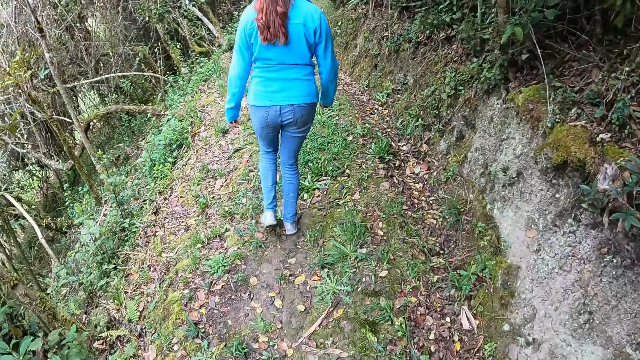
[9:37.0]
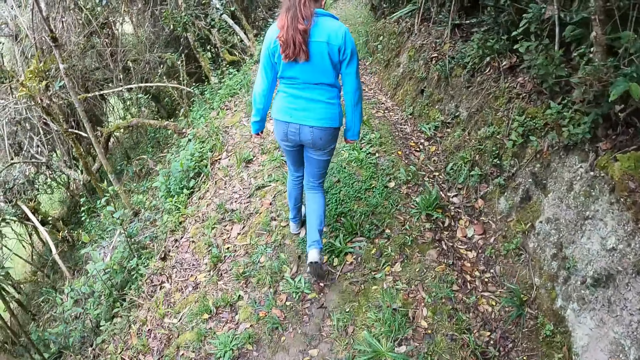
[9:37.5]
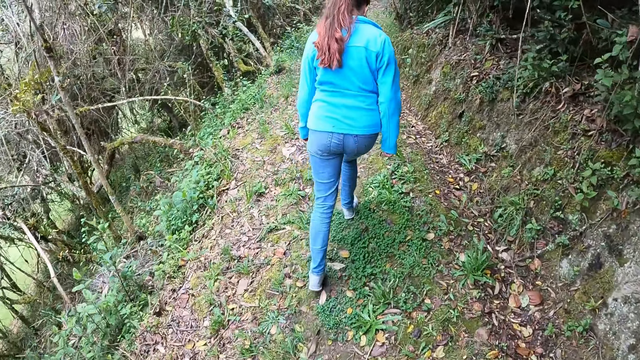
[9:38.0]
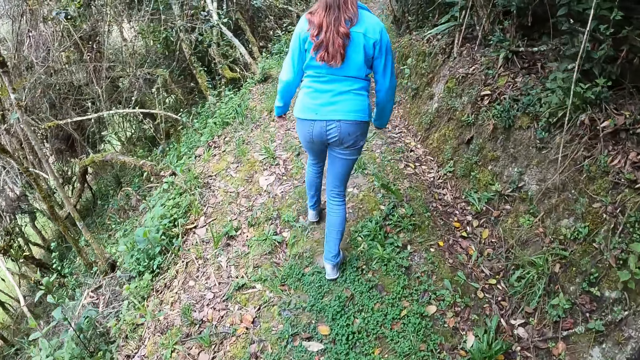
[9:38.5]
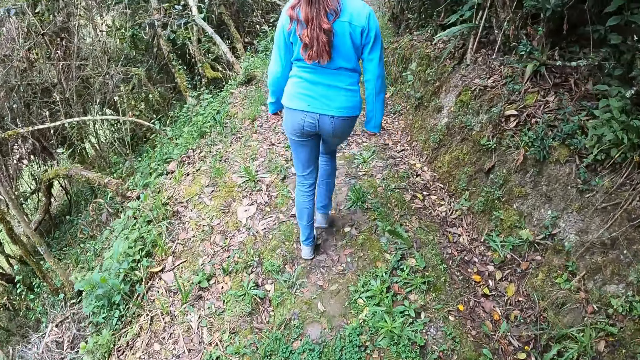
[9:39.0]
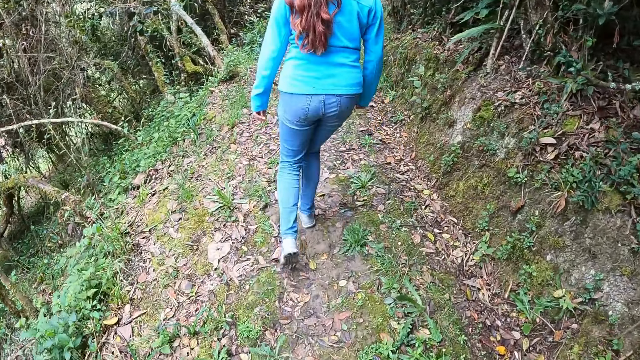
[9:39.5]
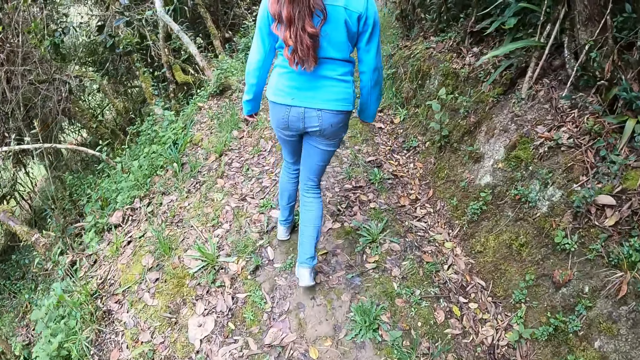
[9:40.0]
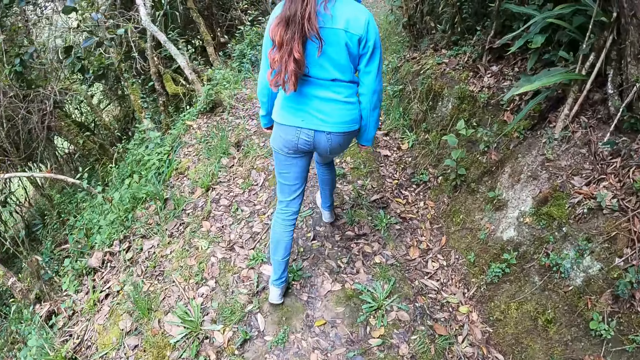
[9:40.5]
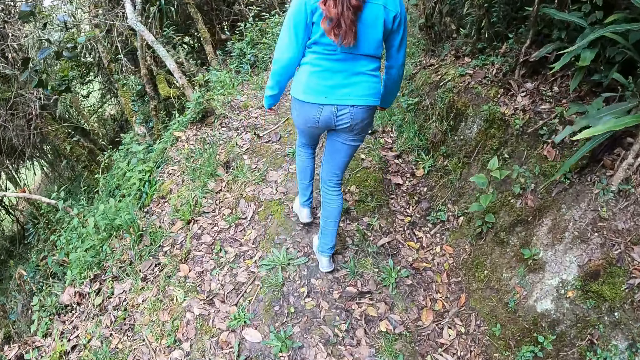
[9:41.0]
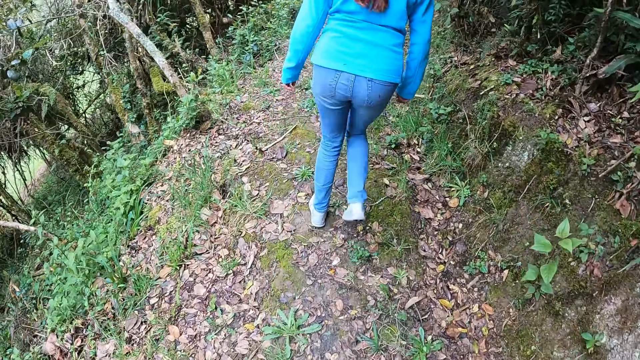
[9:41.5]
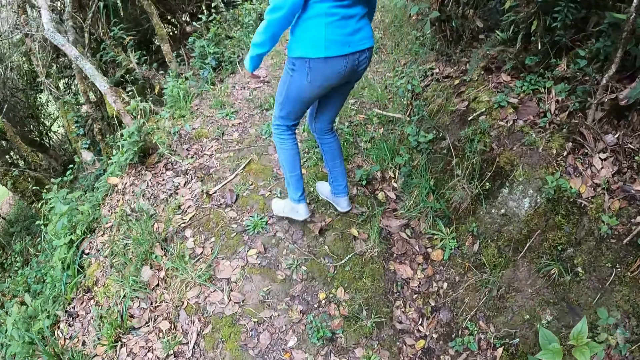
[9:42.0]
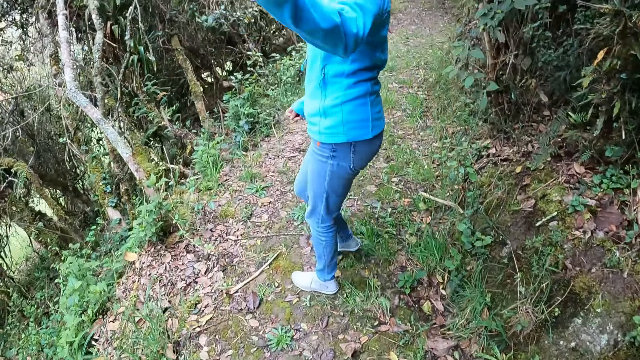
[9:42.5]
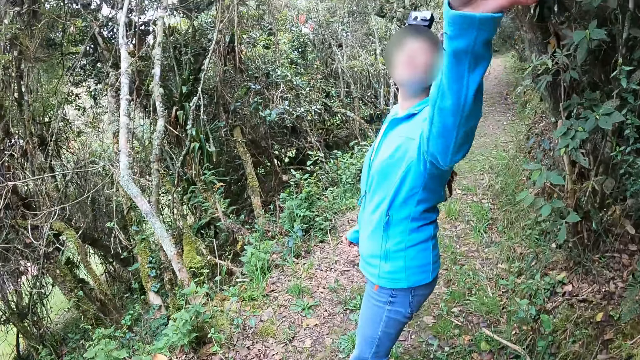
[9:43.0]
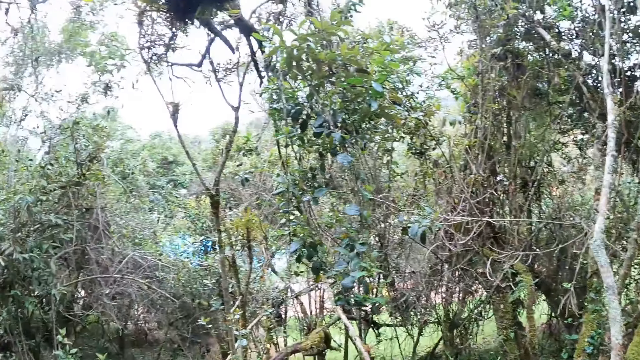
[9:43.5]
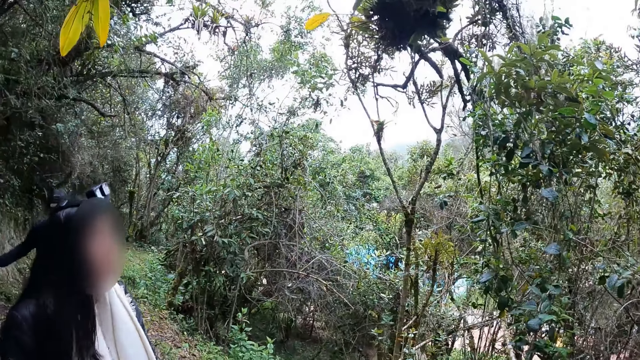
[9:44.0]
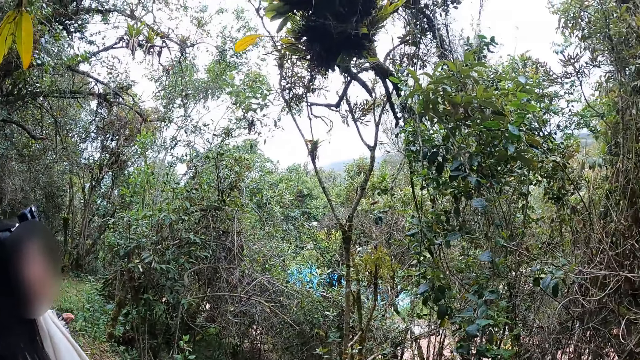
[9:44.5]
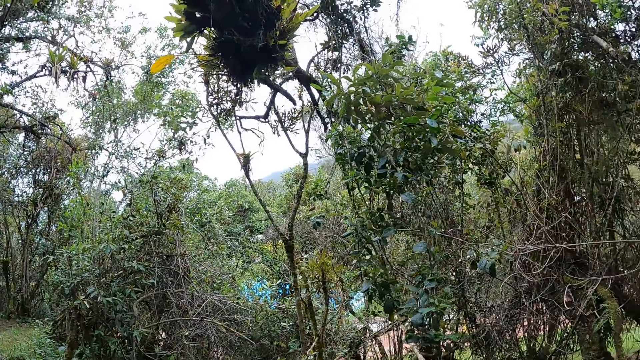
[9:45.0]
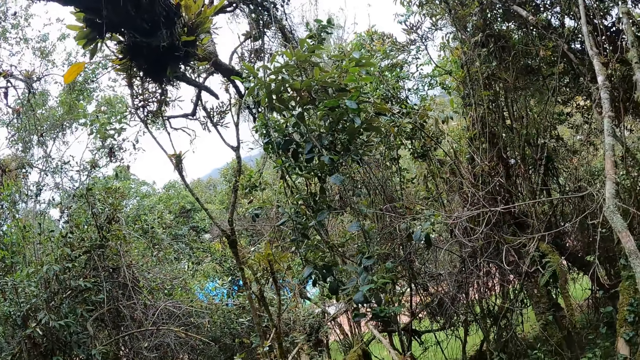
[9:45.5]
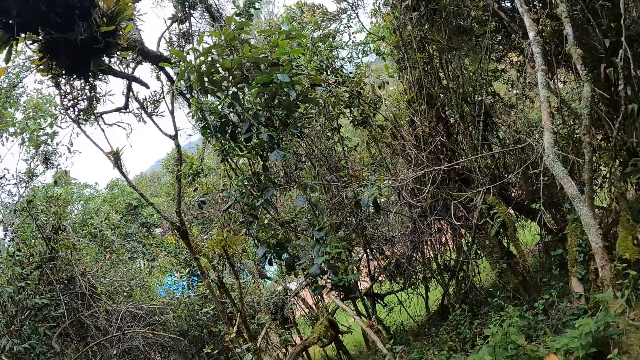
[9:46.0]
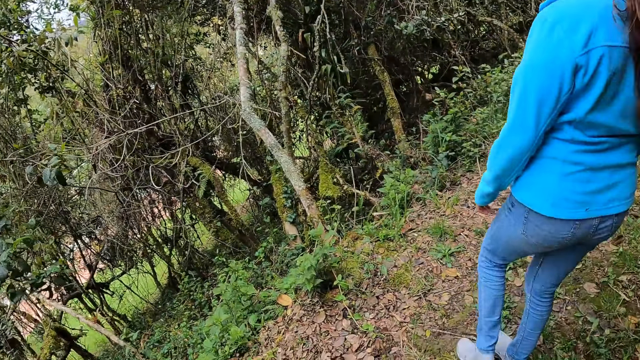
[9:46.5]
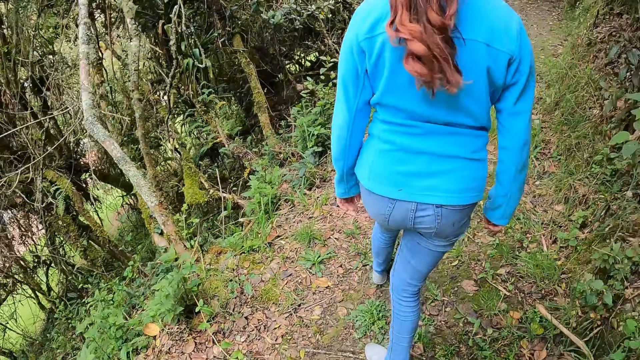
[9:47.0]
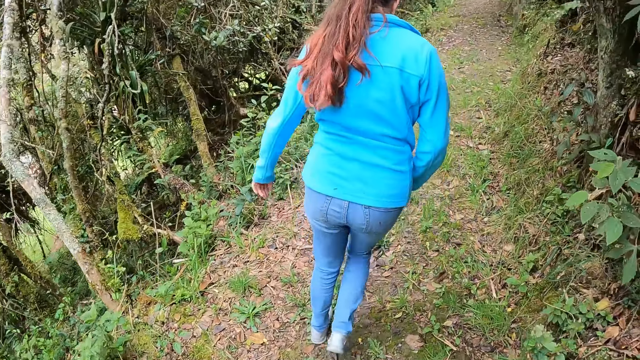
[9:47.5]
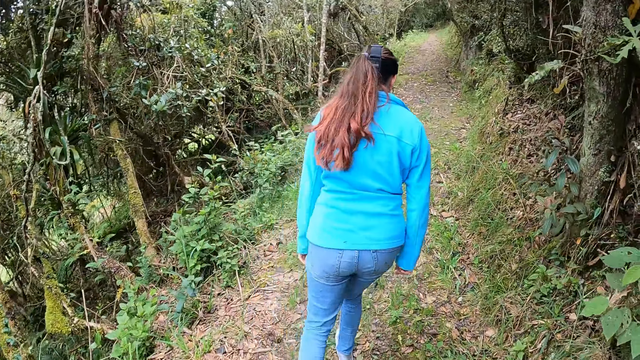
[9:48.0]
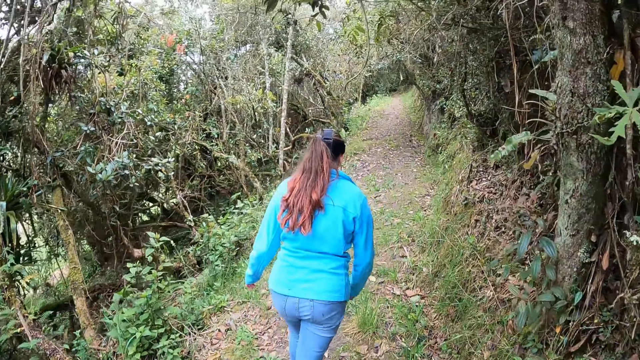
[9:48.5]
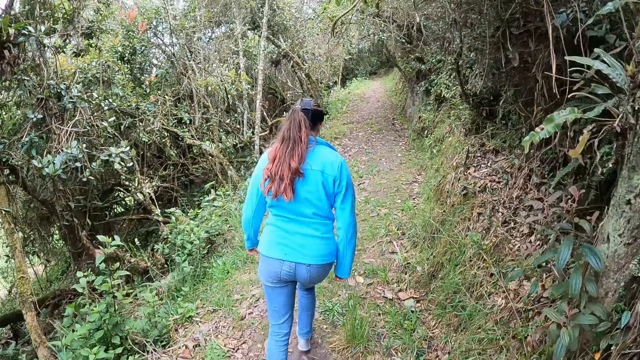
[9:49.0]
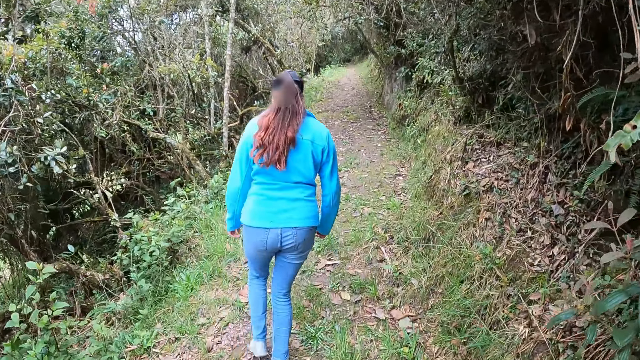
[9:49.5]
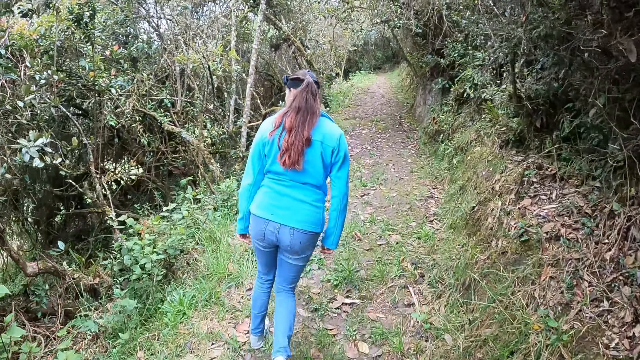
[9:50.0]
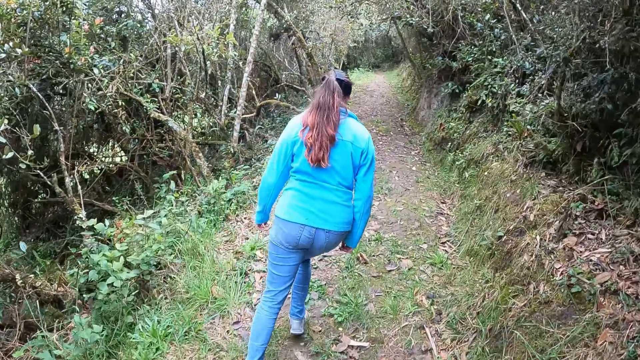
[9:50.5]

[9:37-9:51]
A woman converses with the camera wearer. The woman moves her hand. The camera wearer looks around. They walk around the forest. The woman walks uphill.

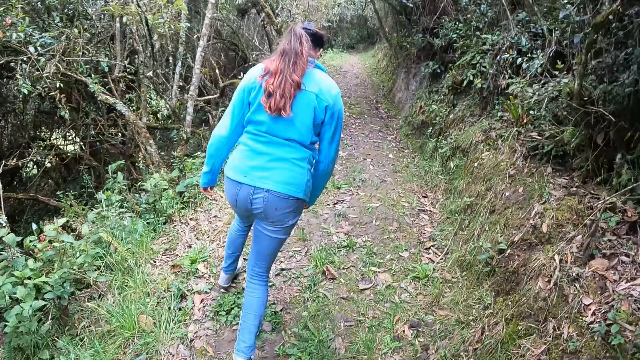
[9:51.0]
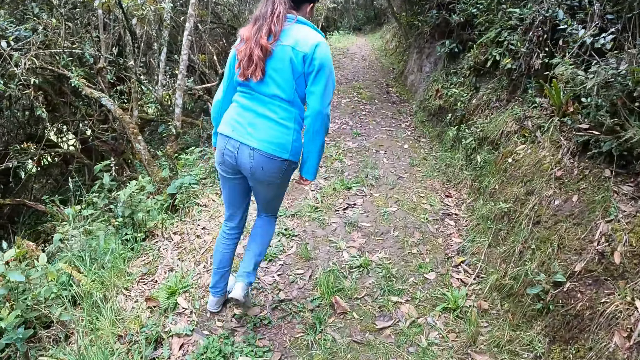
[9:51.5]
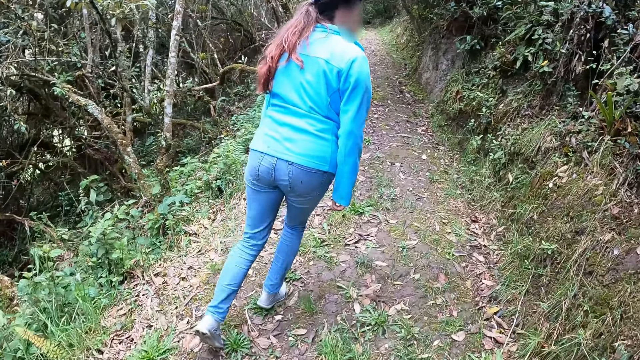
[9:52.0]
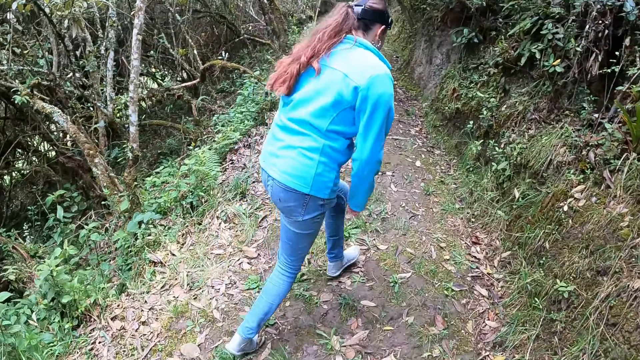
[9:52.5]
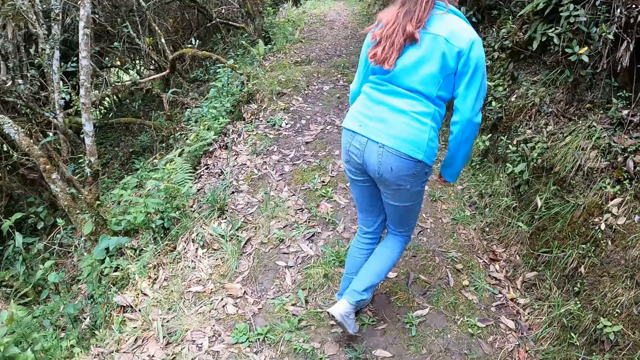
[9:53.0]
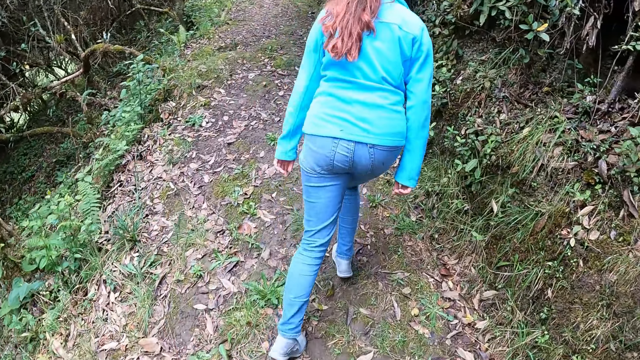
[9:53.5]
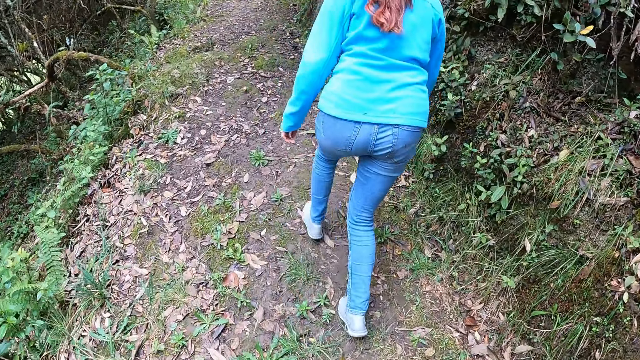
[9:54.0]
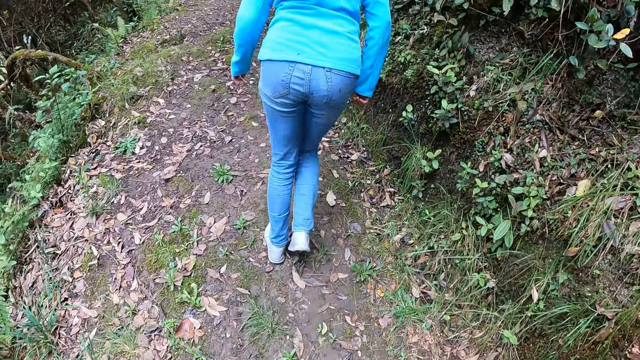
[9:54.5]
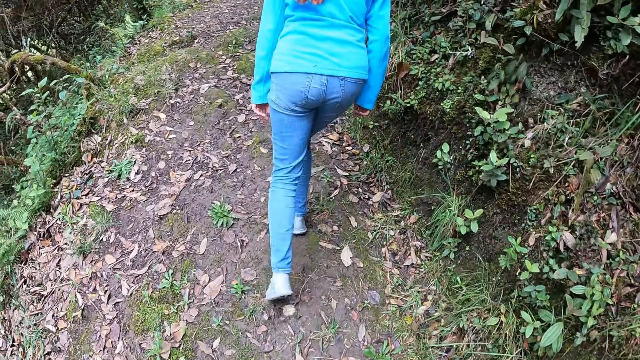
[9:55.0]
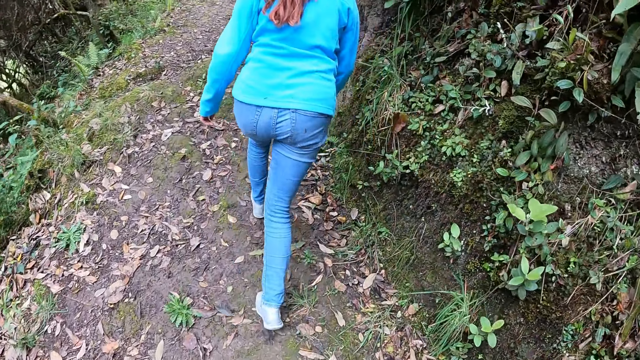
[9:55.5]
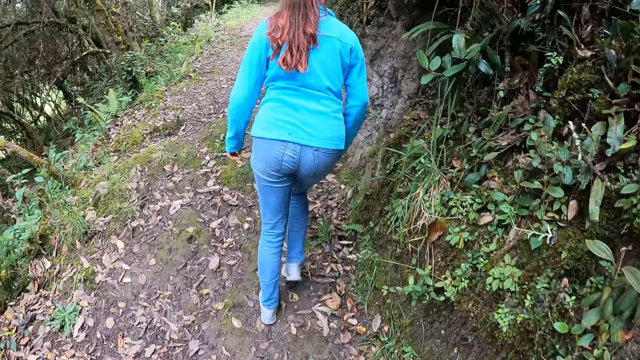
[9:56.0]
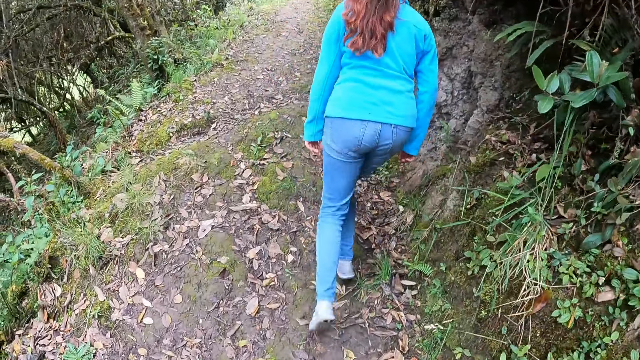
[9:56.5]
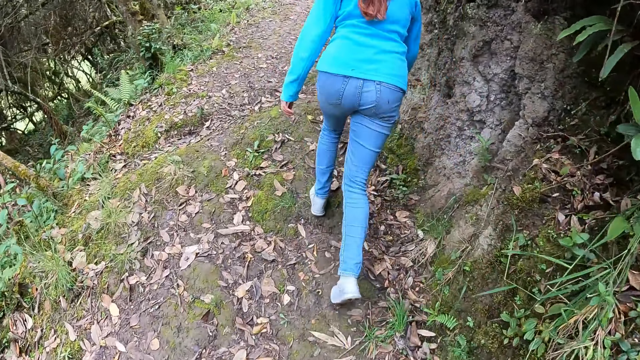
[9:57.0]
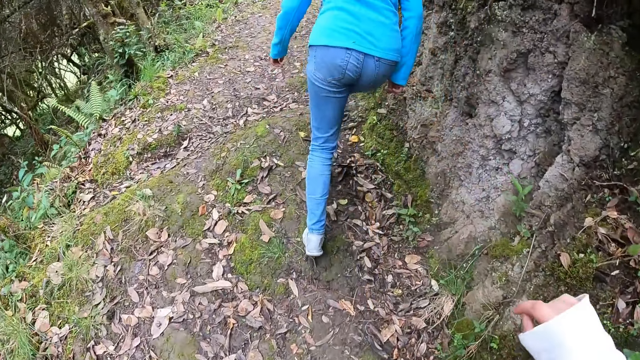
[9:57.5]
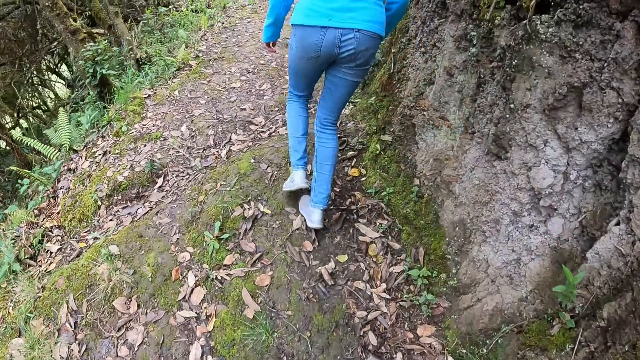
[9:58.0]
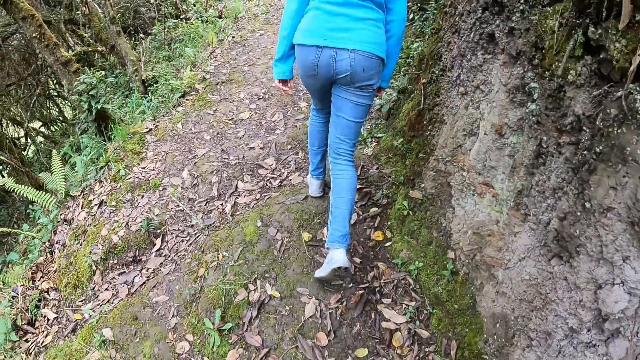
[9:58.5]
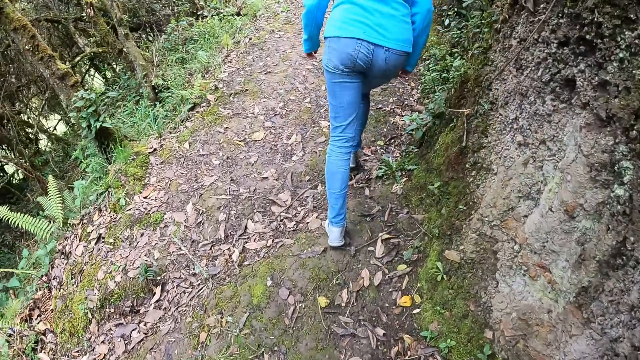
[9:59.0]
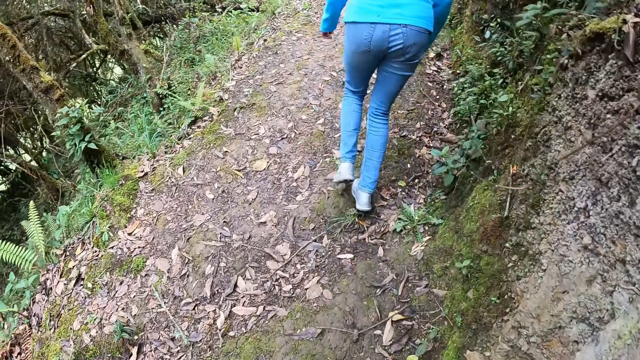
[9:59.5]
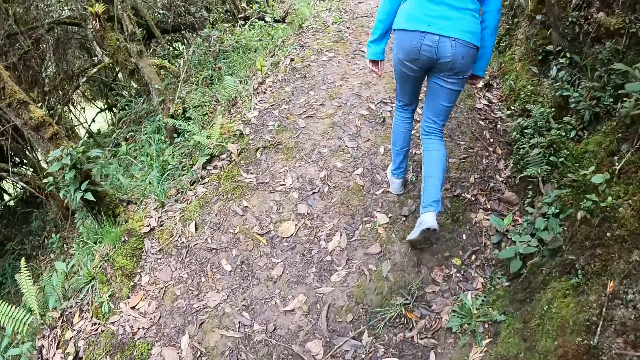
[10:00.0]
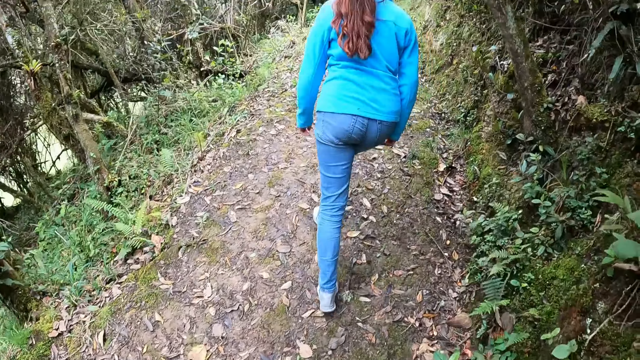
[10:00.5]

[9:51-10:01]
The camera wearer looks at a woman. They walk uphill. They move a hand forward.
